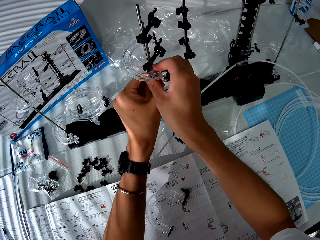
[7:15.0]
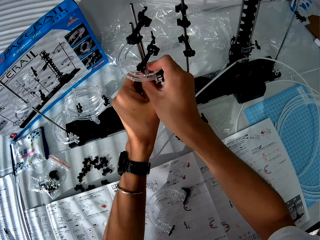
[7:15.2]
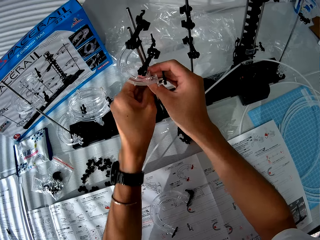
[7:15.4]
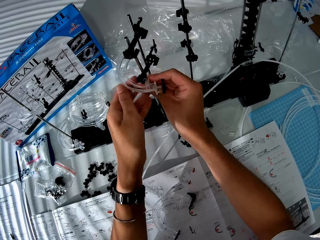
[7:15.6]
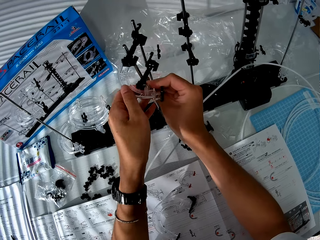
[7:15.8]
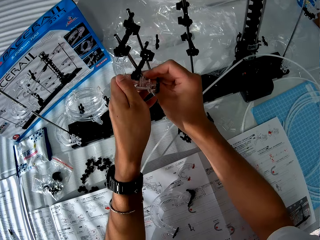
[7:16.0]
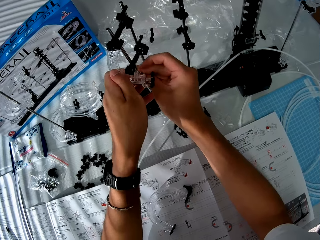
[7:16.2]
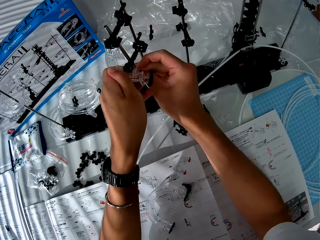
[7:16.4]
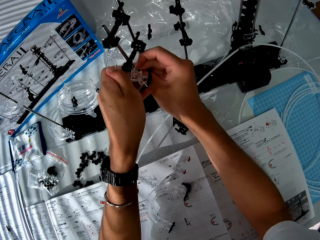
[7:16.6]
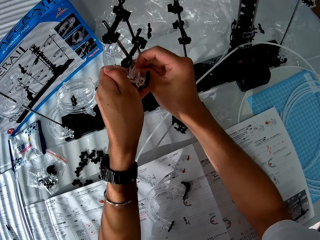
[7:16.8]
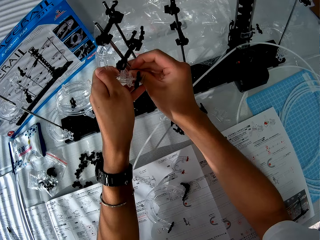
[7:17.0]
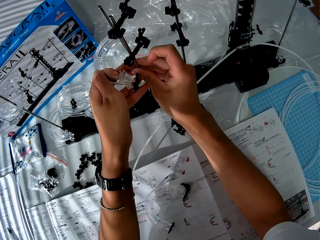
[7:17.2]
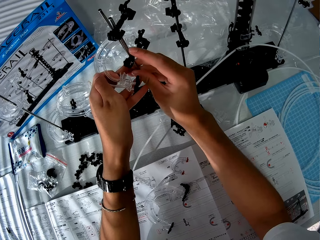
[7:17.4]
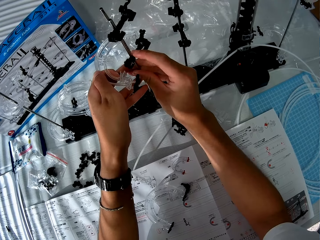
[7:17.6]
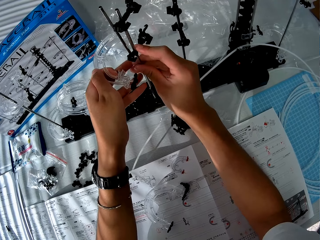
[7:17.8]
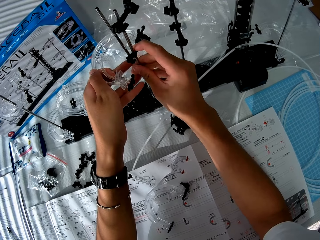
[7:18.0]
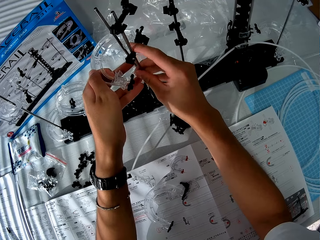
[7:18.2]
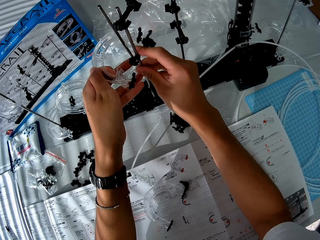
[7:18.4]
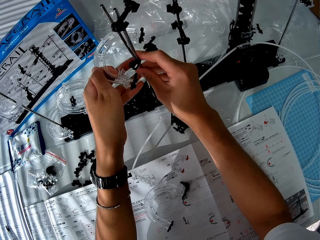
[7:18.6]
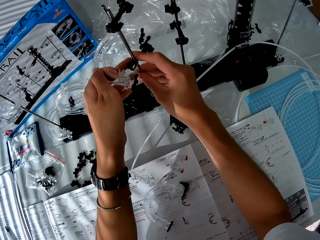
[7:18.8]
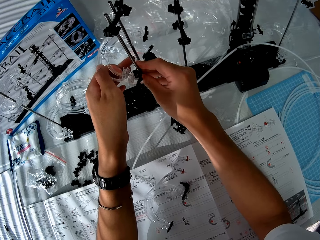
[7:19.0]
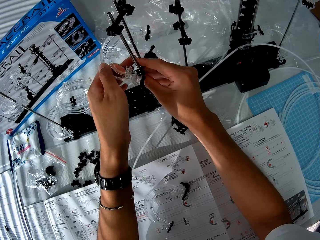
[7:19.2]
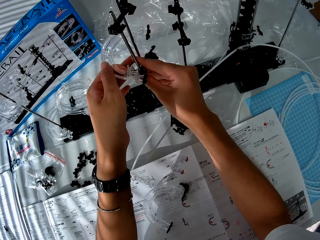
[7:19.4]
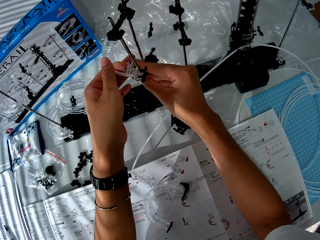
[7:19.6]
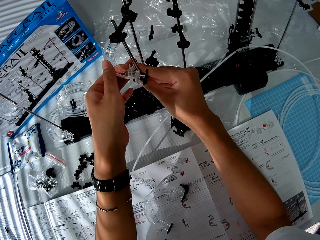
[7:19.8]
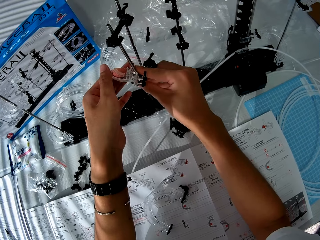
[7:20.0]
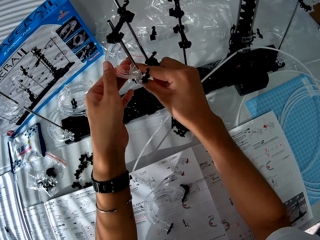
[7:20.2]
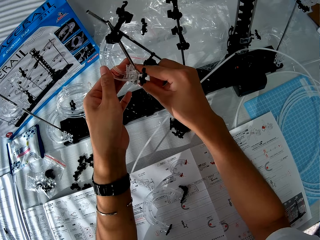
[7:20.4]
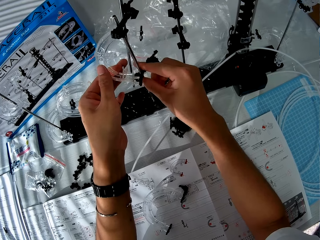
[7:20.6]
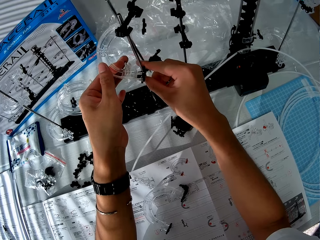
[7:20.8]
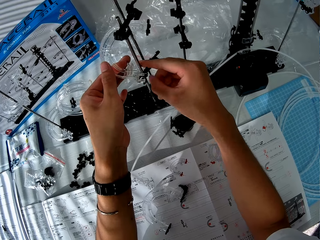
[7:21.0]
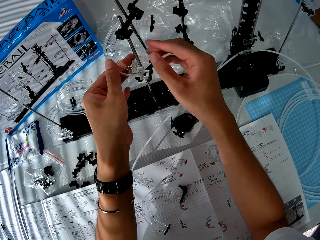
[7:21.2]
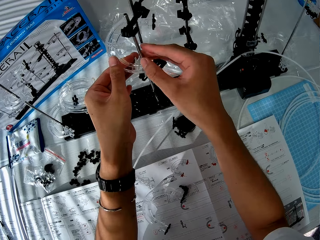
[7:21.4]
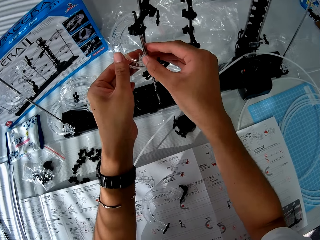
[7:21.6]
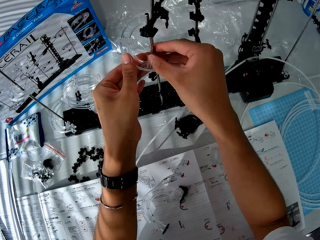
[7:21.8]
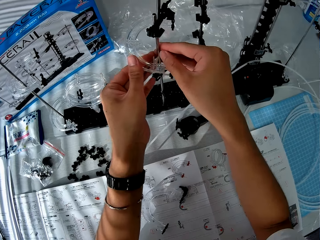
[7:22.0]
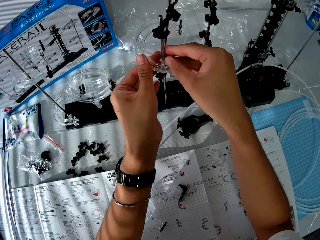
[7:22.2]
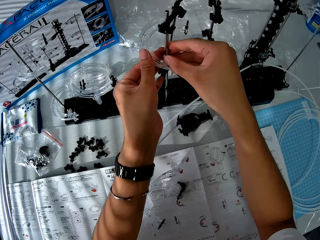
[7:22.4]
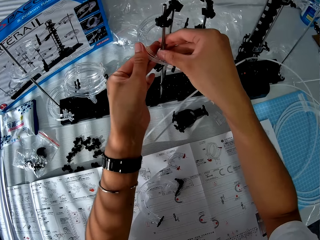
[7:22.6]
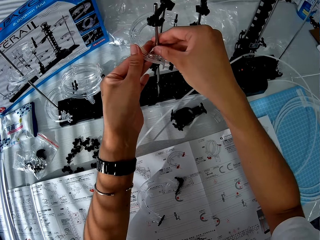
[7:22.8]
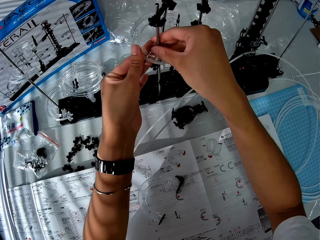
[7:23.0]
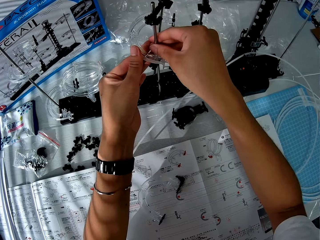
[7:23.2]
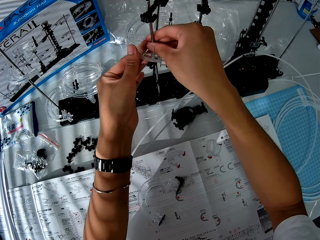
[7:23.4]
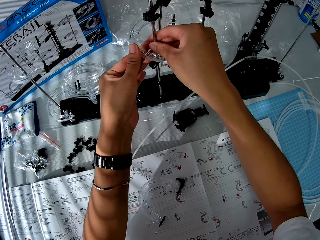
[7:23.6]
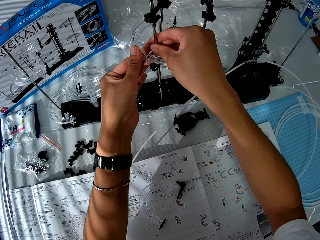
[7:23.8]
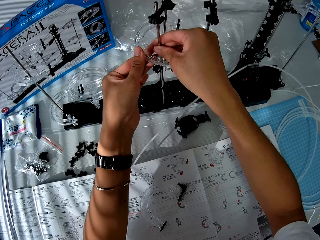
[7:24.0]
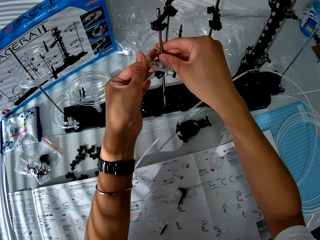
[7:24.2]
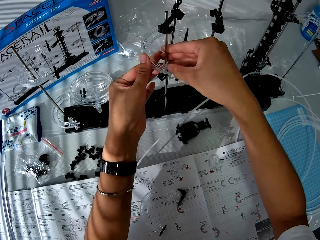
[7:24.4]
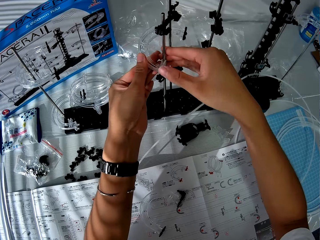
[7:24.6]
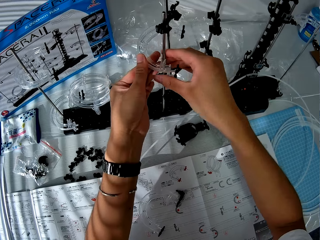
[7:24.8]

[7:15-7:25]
The camera wearer puts the base holder on the table. They dismantle the space rail.

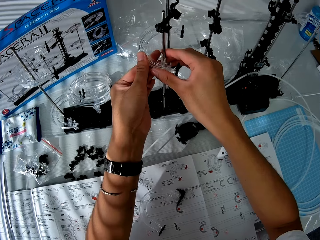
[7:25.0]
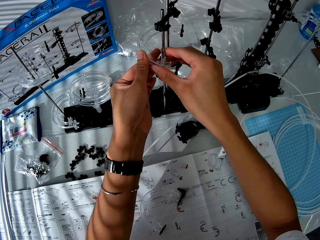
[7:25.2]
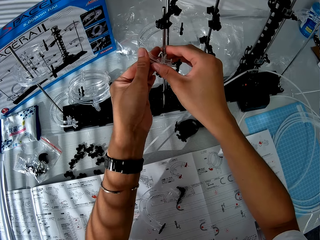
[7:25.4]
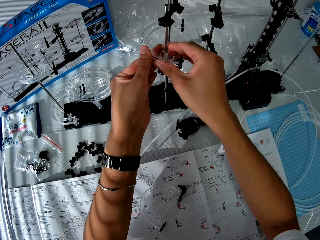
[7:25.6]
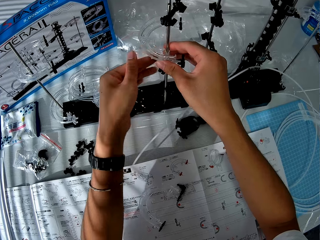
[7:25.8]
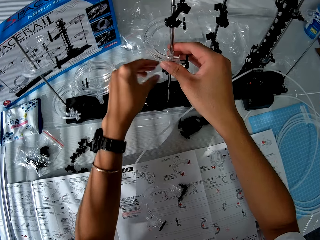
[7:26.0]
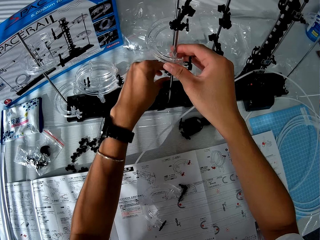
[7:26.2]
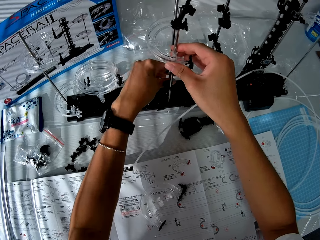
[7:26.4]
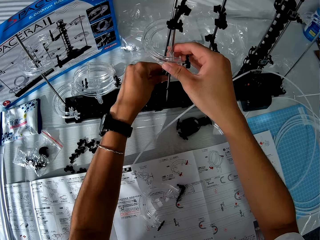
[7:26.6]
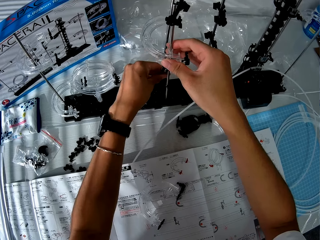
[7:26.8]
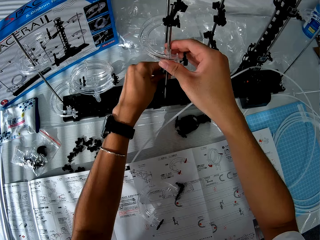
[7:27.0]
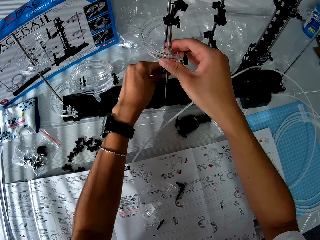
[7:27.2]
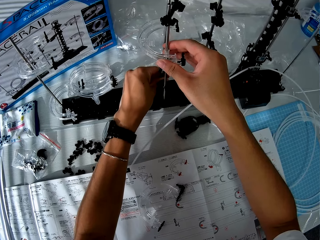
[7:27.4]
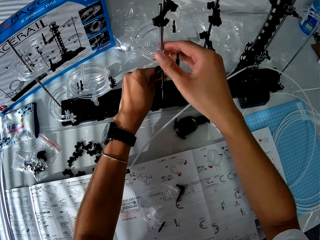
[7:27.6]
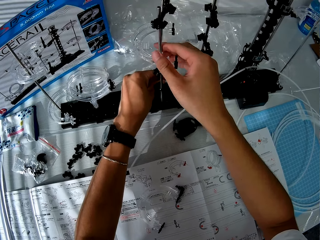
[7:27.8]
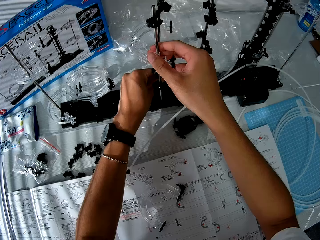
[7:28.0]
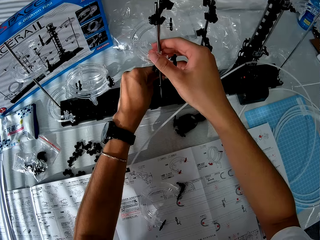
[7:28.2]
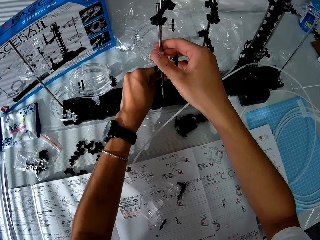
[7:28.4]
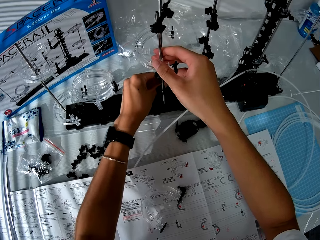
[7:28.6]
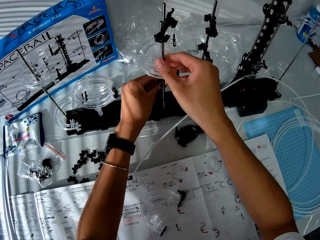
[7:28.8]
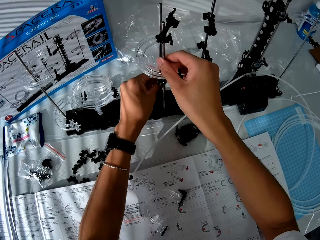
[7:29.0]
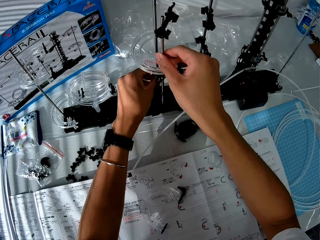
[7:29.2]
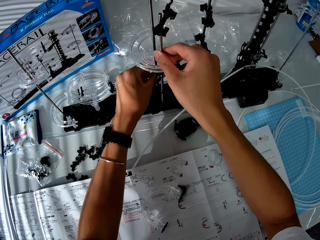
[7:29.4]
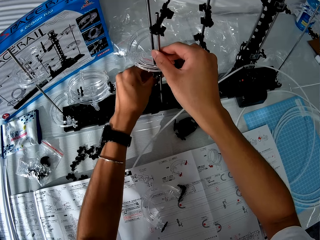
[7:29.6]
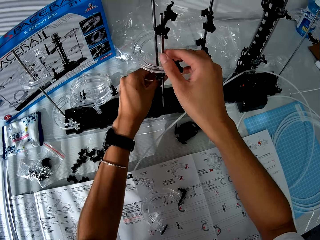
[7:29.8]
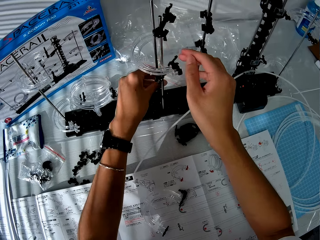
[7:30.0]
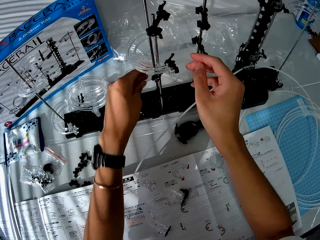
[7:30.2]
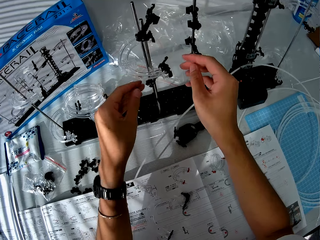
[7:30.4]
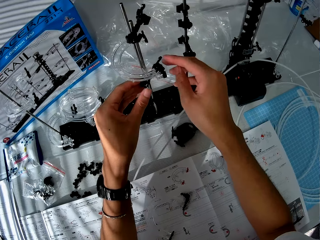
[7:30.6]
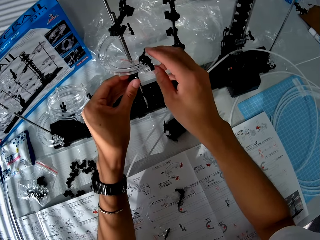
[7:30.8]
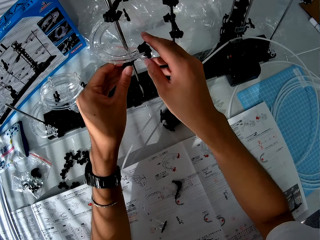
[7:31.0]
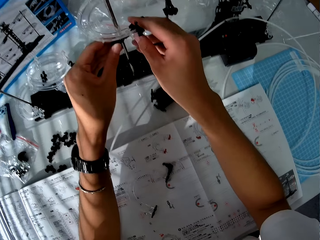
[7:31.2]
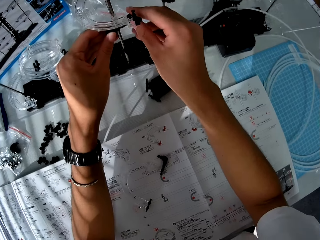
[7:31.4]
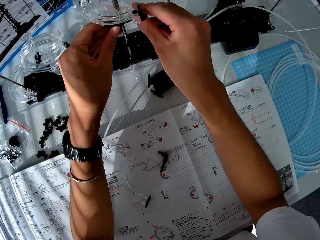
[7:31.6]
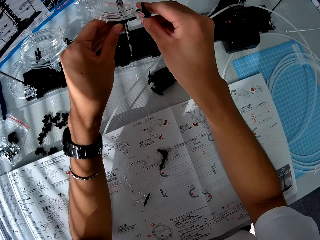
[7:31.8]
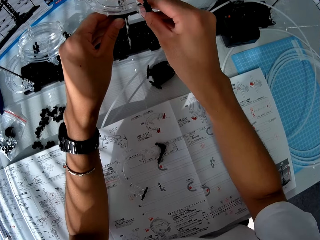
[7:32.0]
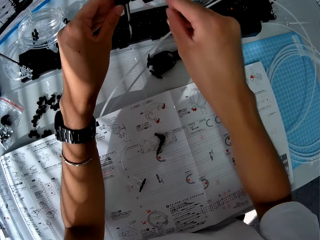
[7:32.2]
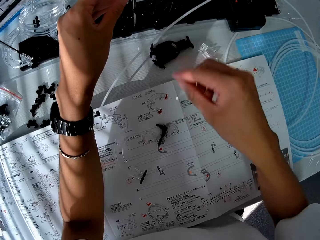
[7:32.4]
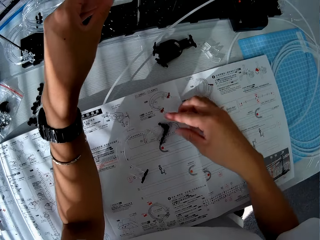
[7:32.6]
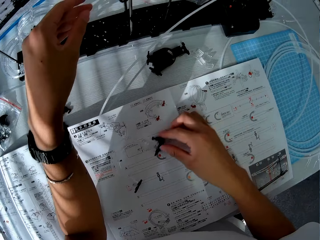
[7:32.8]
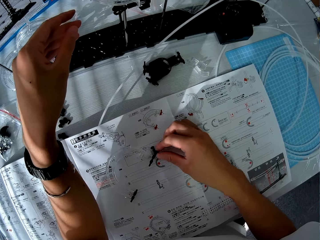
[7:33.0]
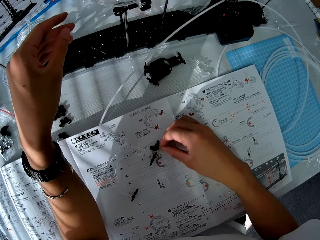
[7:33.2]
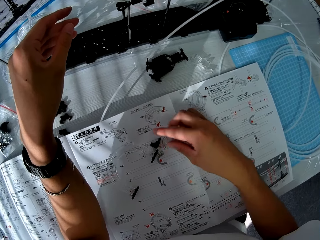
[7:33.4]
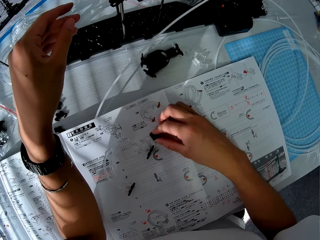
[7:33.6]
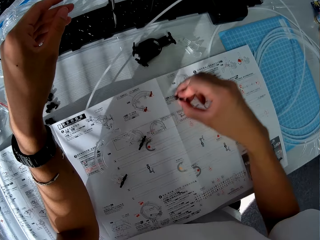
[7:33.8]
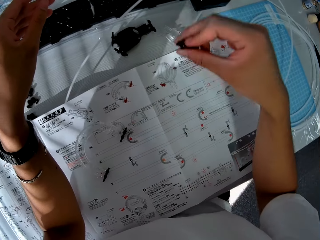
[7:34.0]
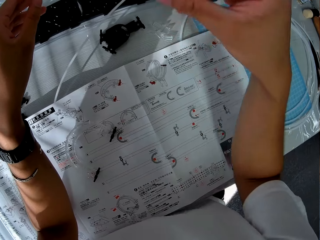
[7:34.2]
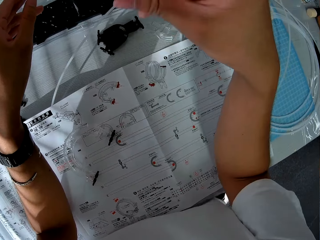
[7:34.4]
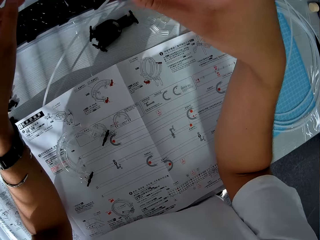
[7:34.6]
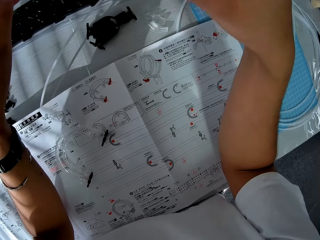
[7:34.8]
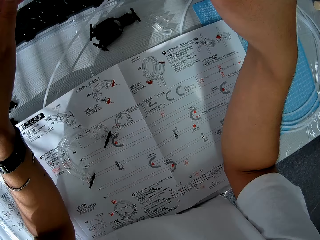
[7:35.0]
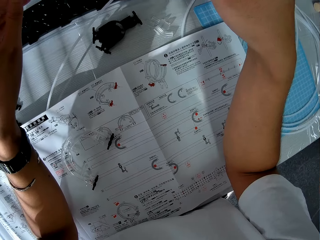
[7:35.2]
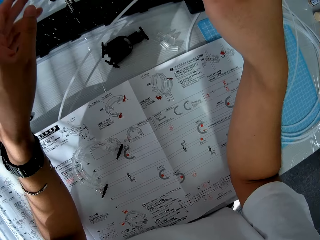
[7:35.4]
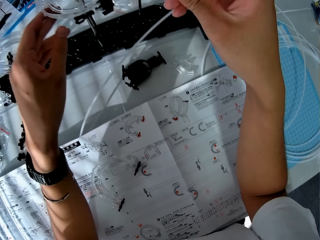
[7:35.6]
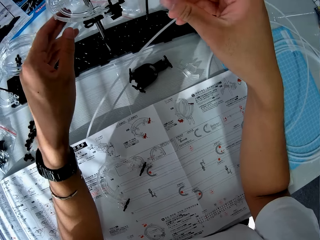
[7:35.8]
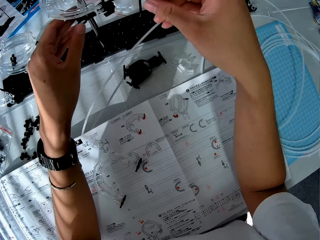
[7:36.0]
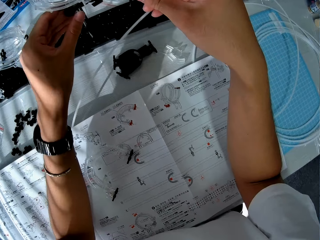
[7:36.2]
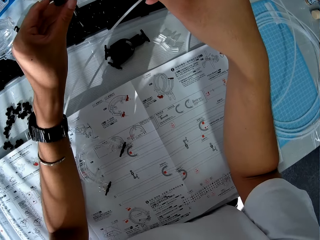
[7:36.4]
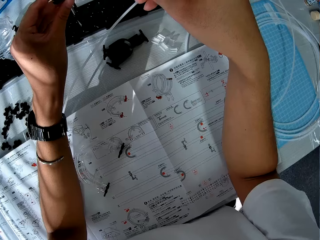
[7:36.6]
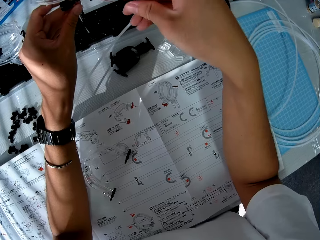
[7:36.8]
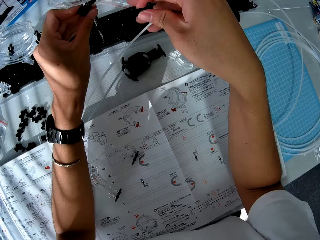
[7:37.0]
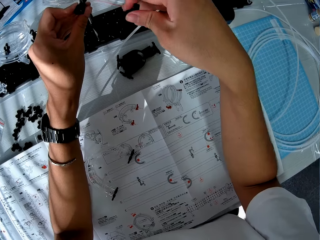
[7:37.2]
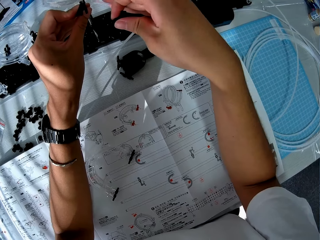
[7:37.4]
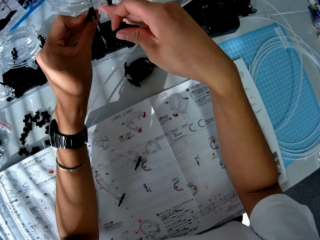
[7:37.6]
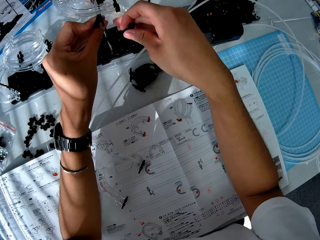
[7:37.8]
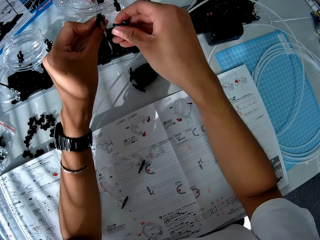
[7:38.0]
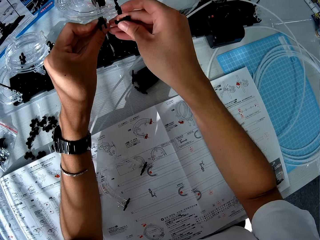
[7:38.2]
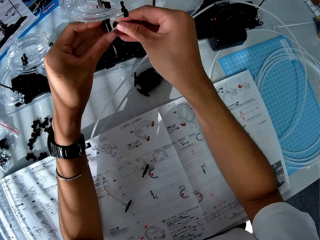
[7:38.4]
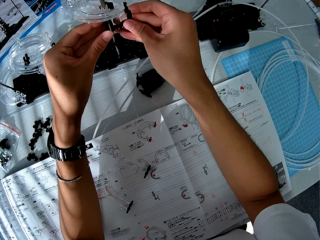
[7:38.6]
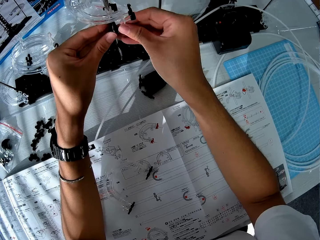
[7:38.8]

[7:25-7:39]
The camera wearer assembles the space rail. They take a component on the table. They attach the component to the toy setup.
